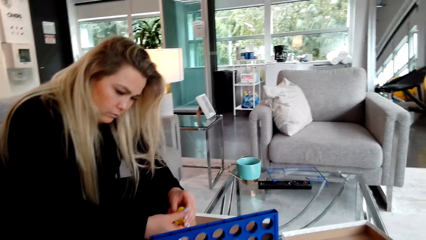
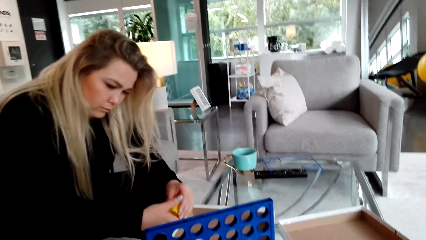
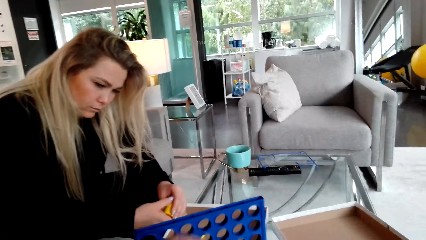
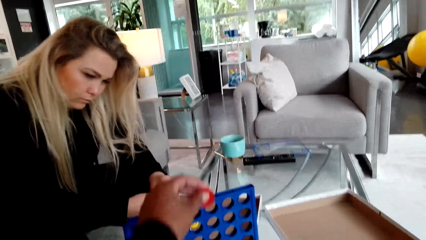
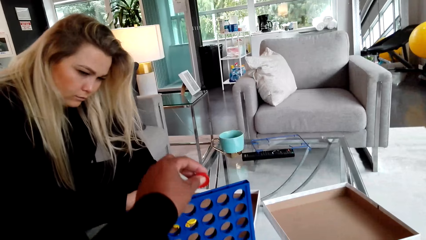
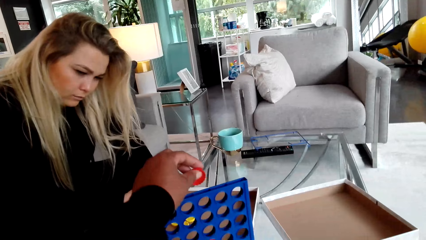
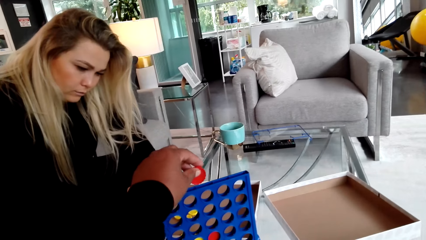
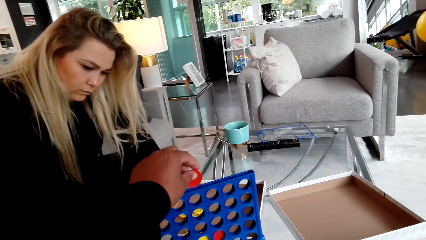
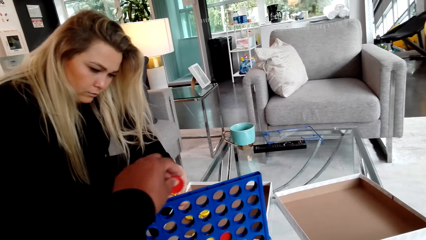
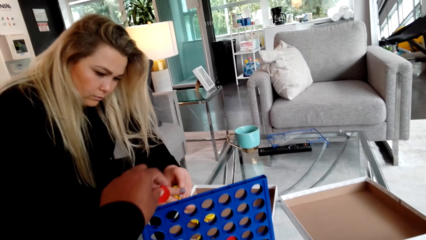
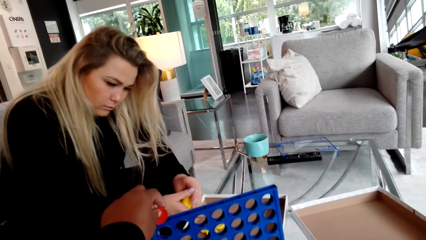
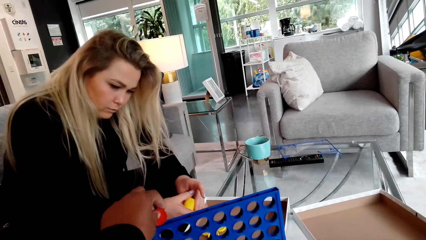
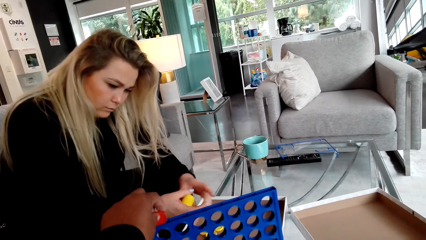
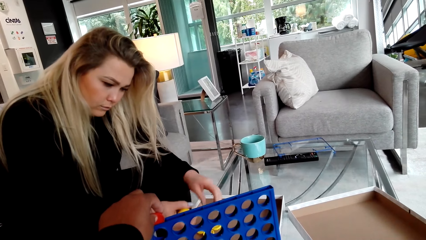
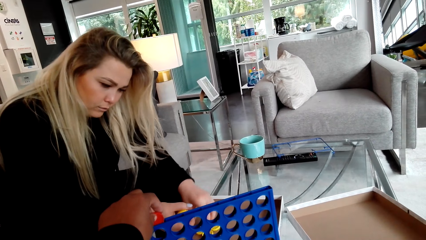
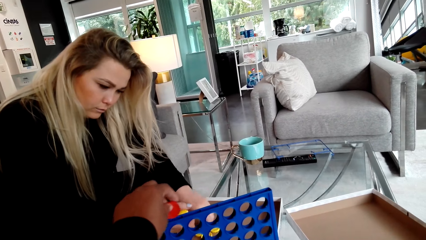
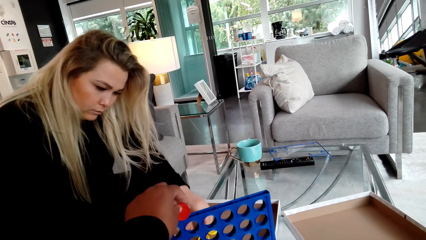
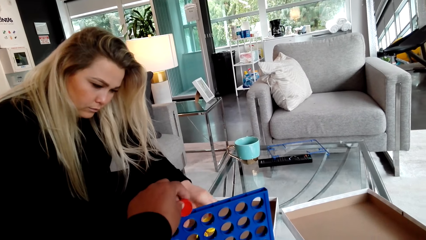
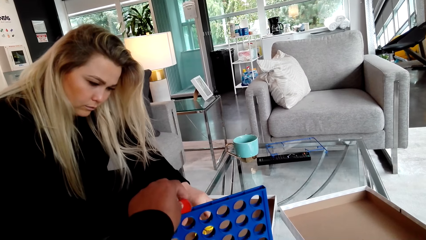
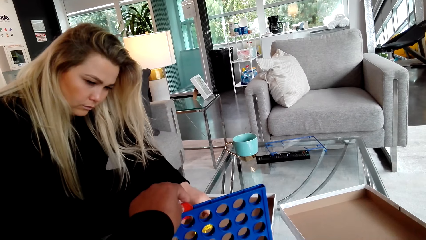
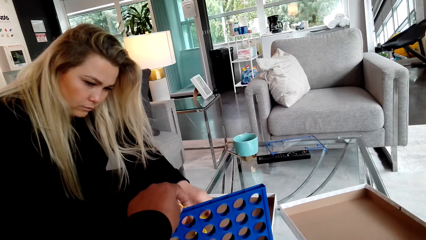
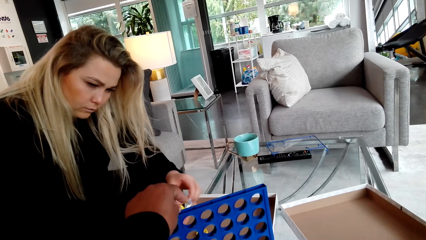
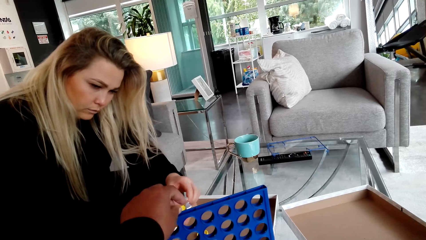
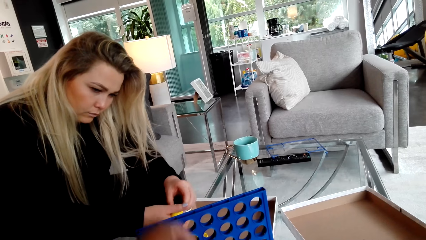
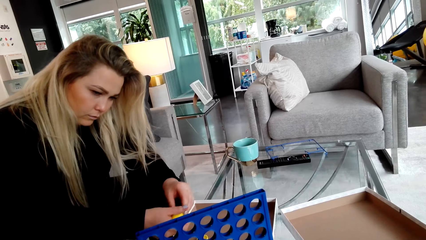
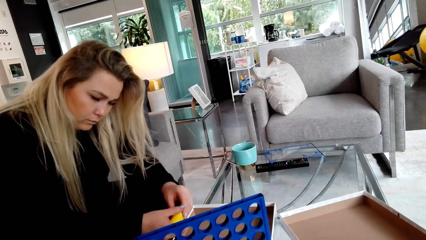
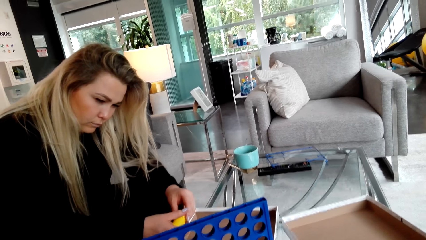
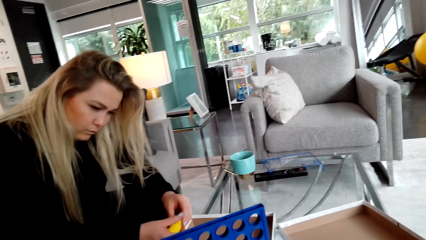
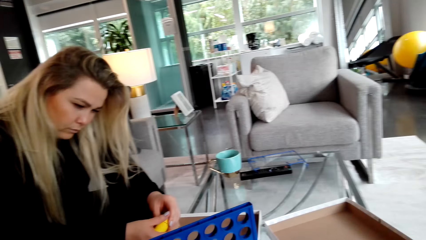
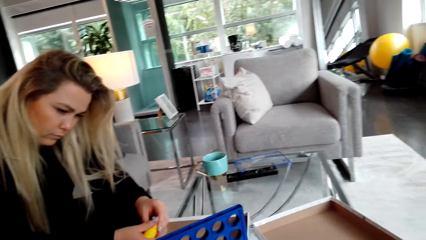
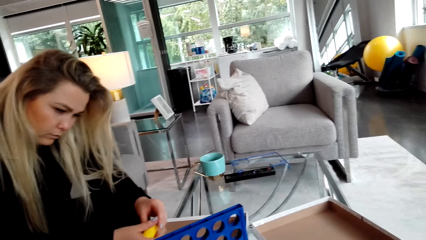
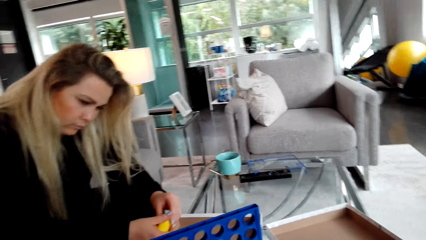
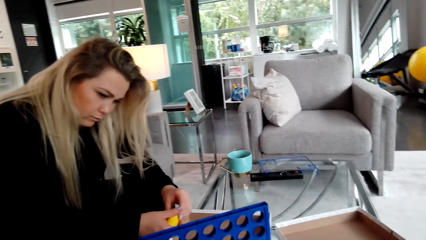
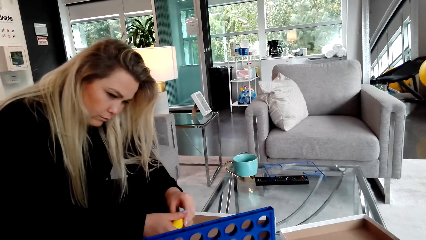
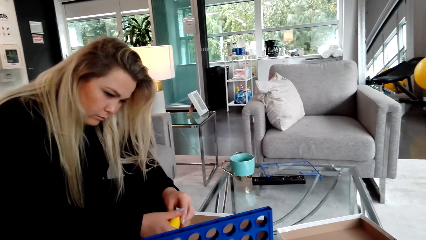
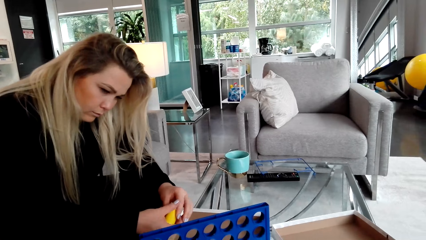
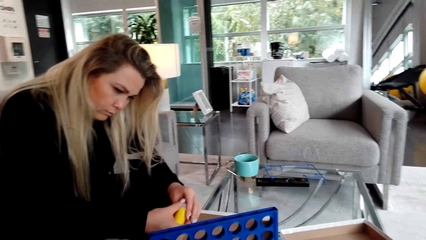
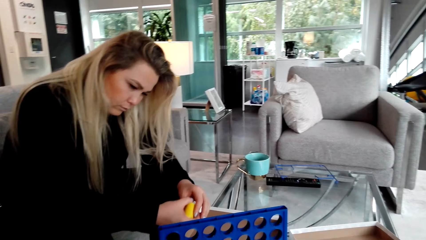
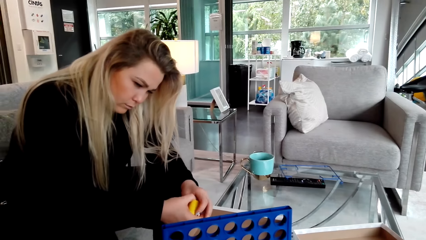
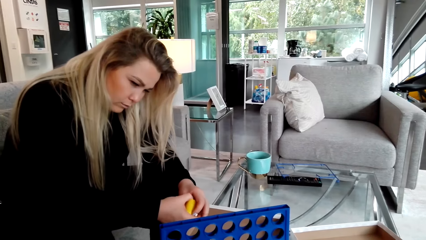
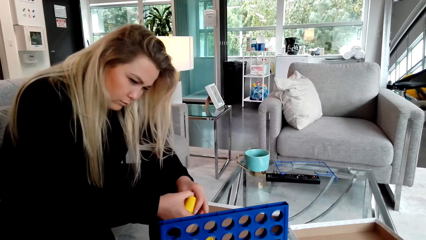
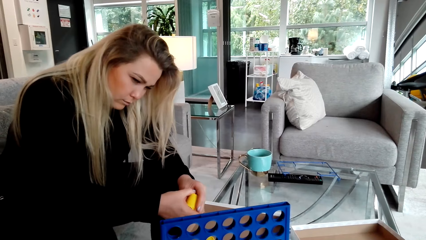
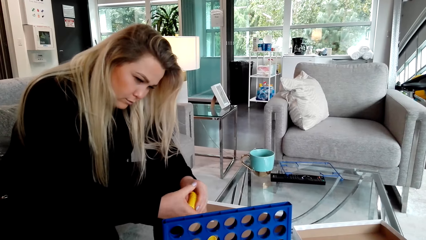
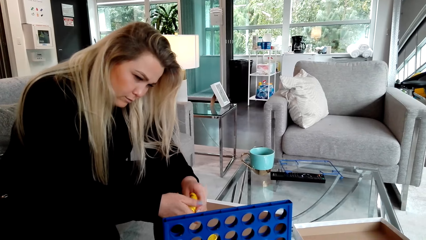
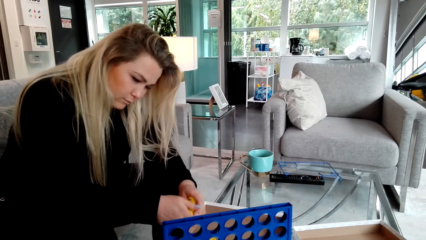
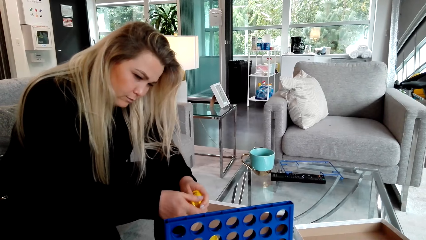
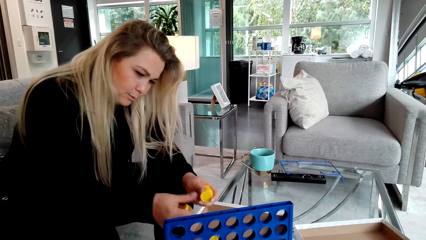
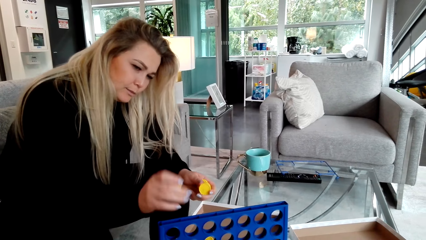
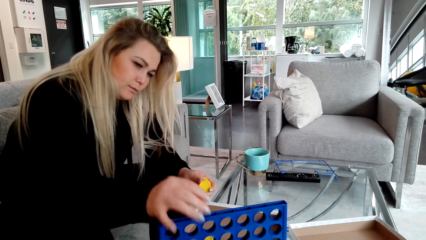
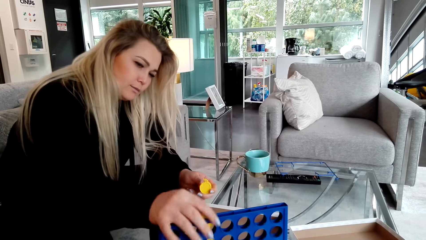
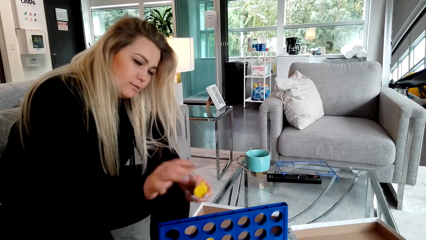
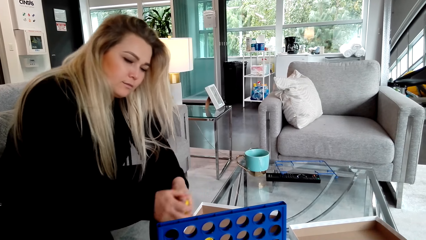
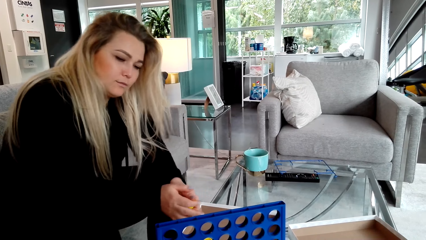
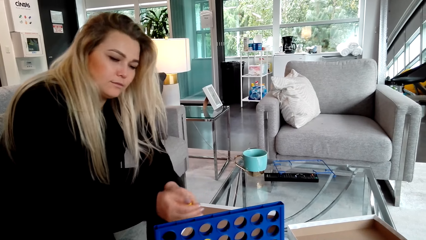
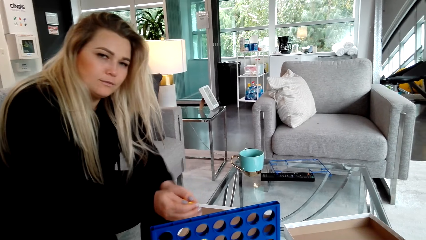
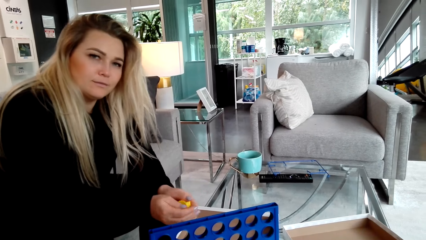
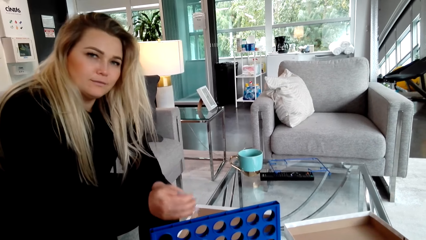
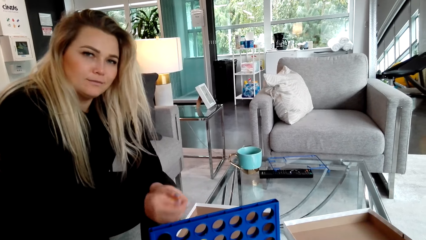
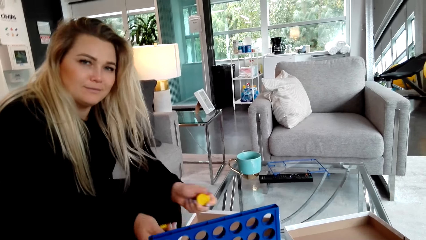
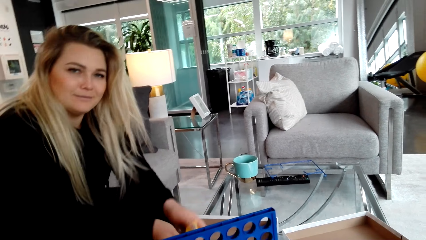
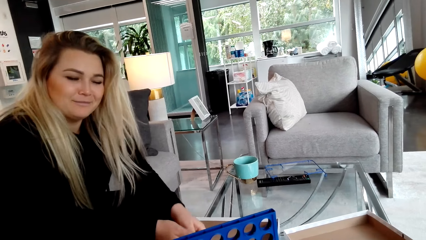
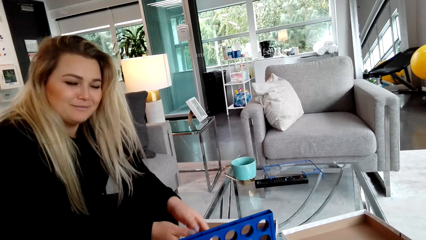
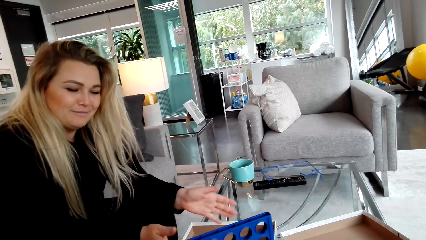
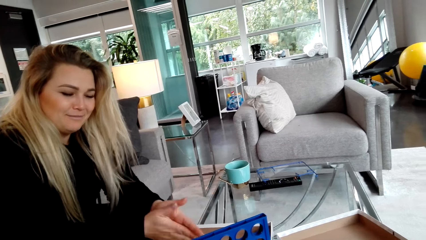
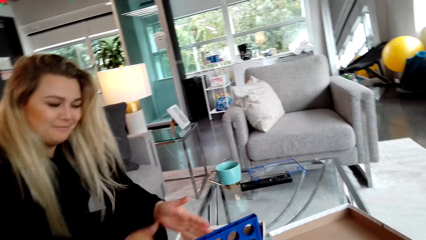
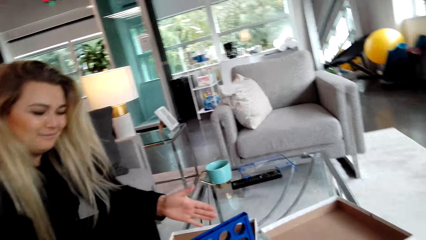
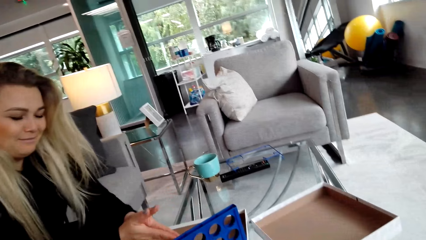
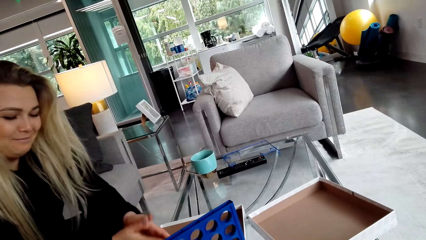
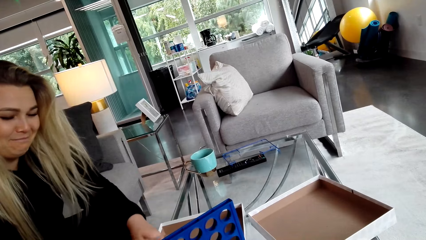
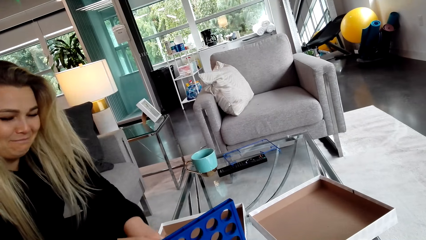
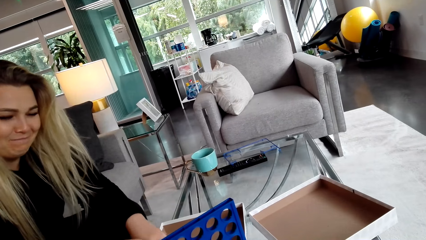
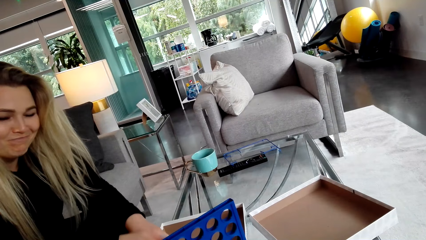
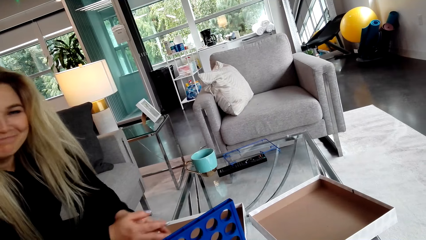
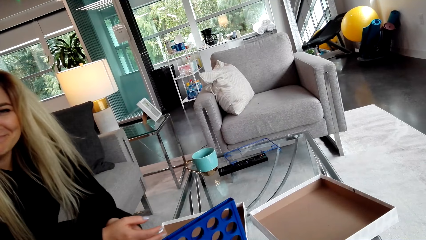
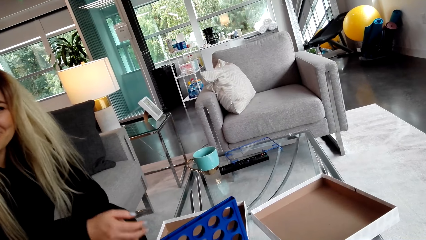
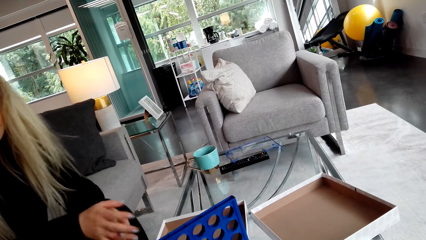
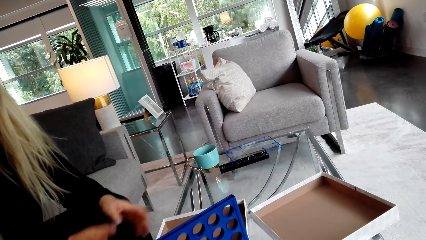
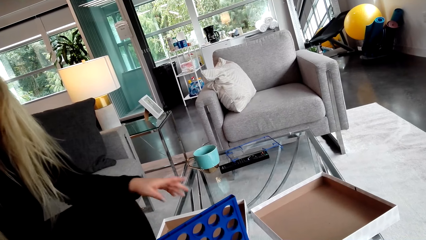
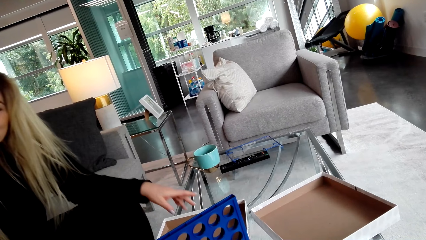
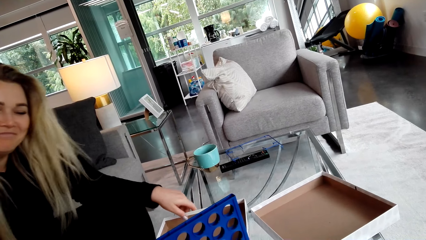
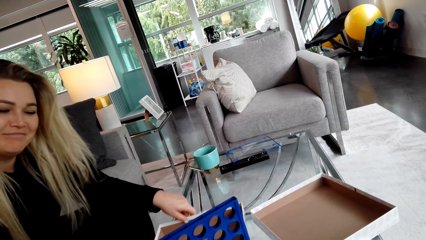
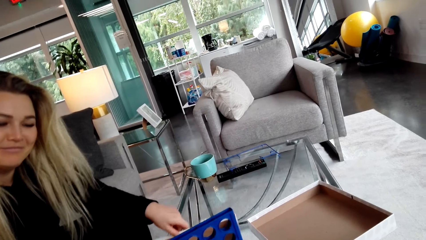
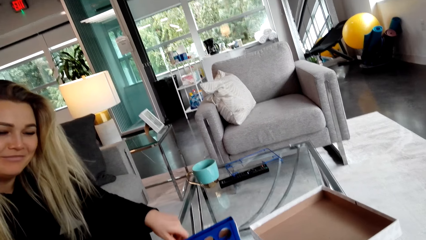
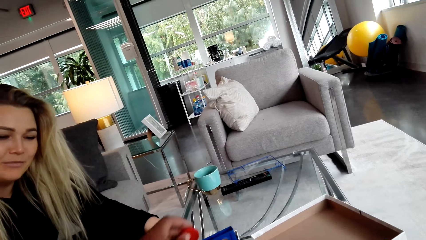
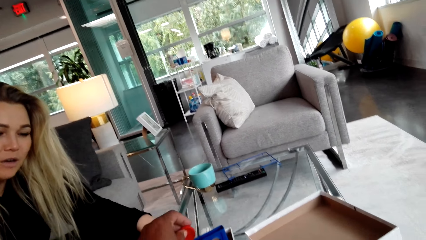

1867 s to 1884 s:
The camera wearer places a lid in the crate. A woman places the lid in the crate. The camera wearer converses with the woman.
